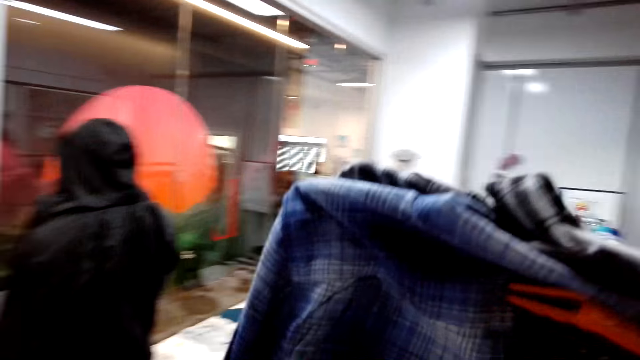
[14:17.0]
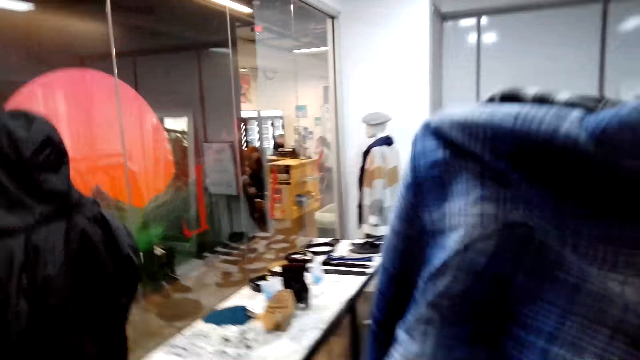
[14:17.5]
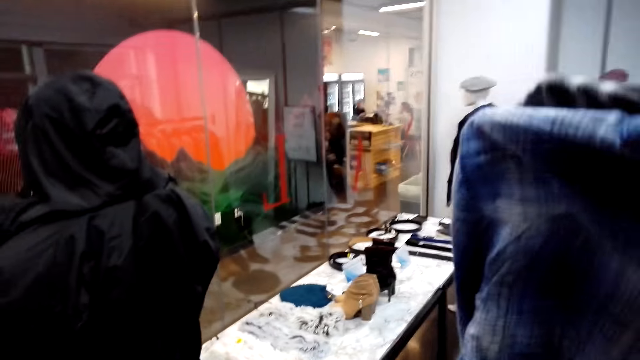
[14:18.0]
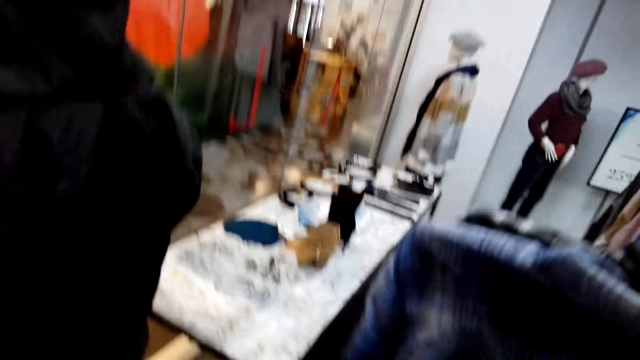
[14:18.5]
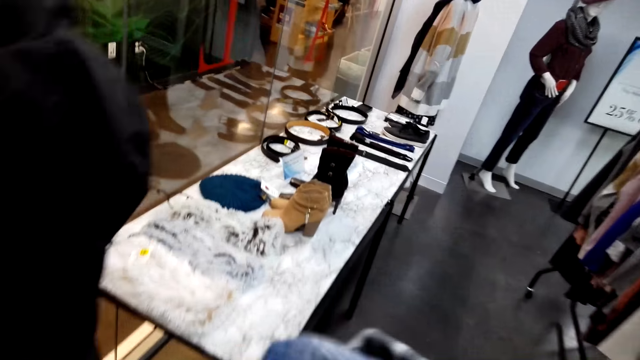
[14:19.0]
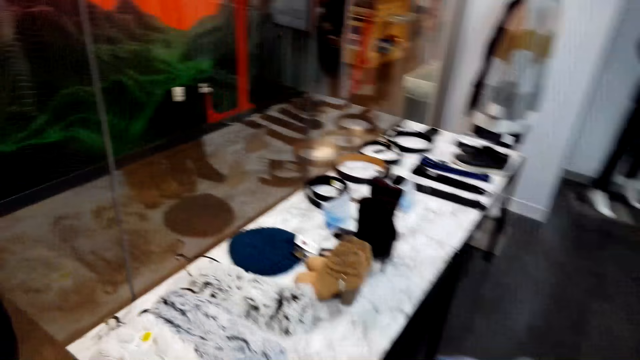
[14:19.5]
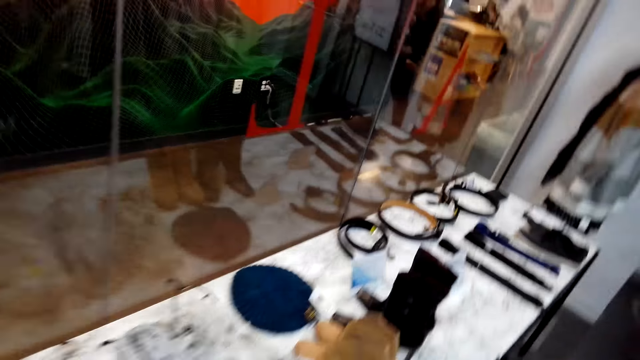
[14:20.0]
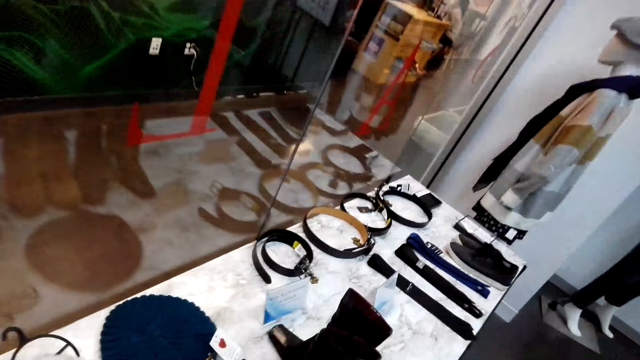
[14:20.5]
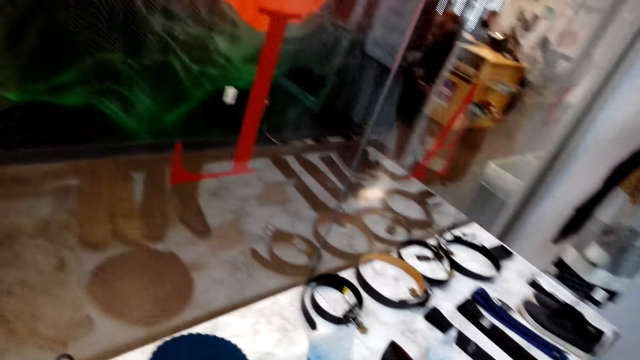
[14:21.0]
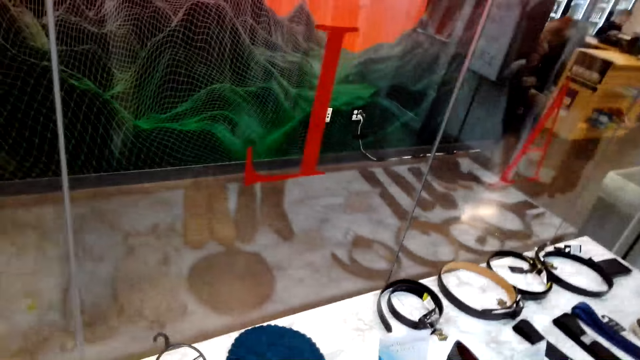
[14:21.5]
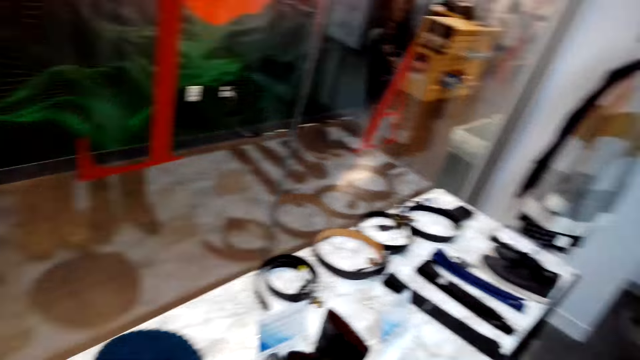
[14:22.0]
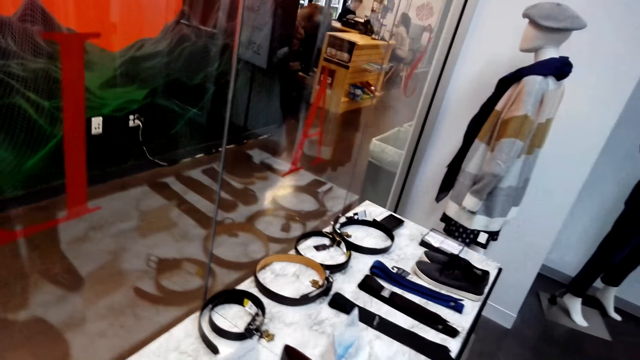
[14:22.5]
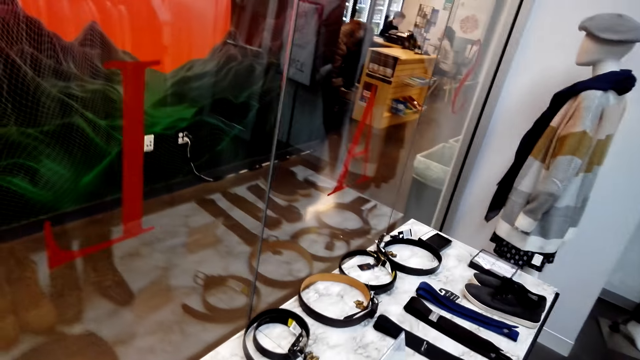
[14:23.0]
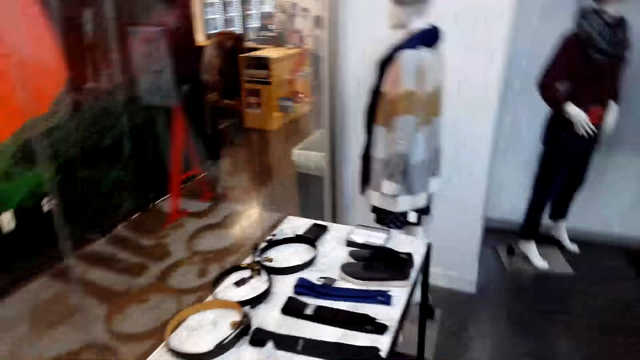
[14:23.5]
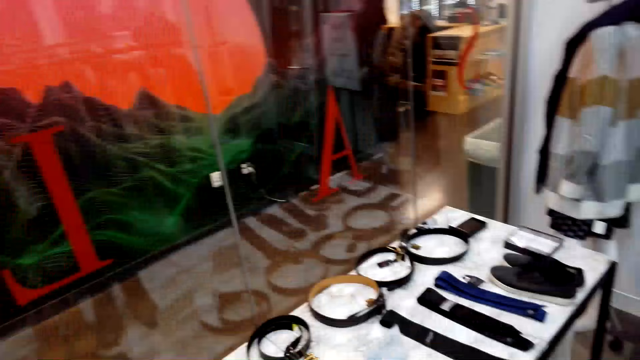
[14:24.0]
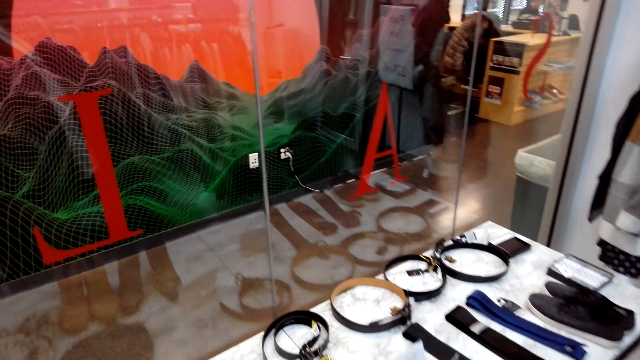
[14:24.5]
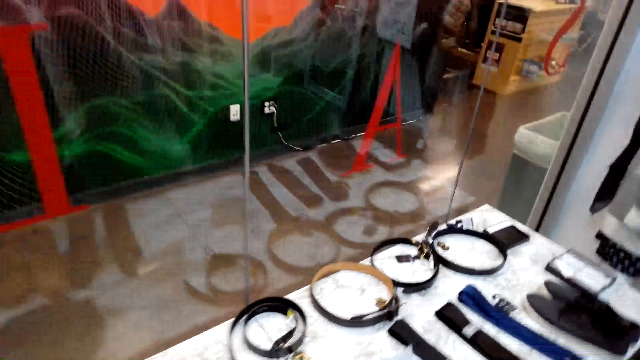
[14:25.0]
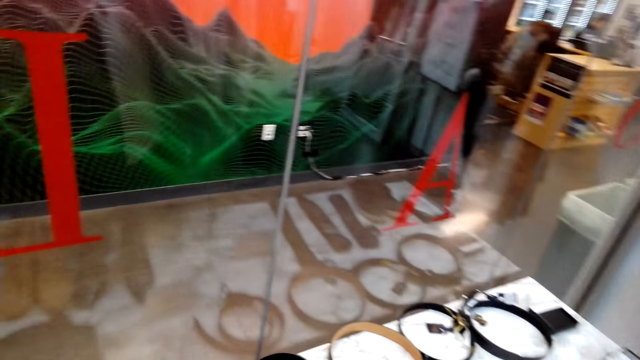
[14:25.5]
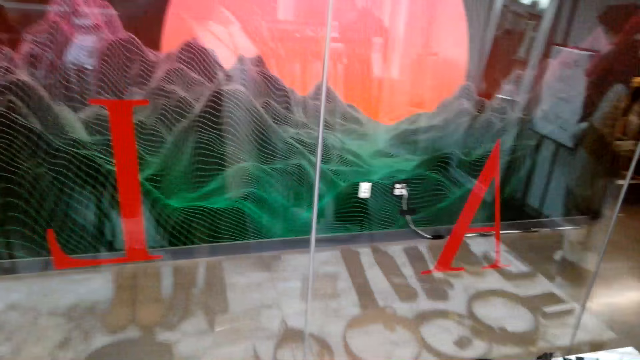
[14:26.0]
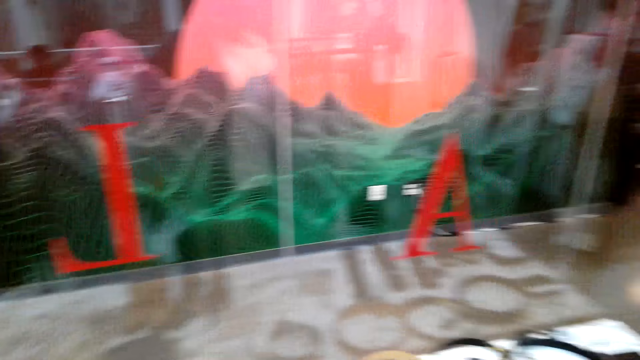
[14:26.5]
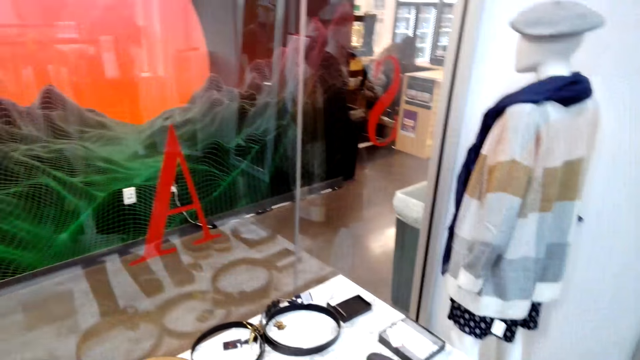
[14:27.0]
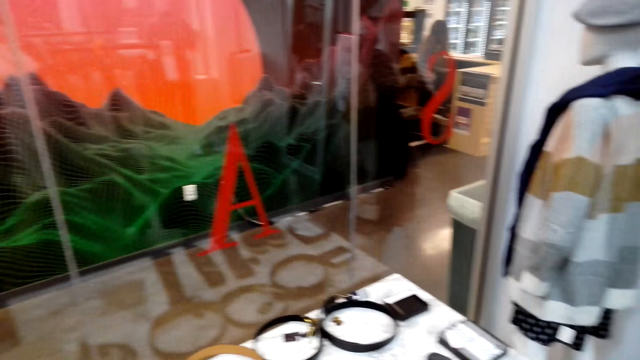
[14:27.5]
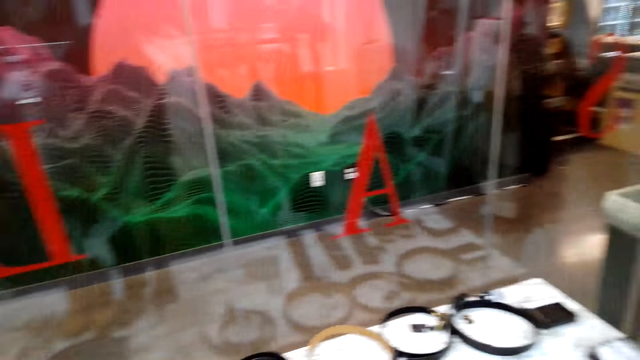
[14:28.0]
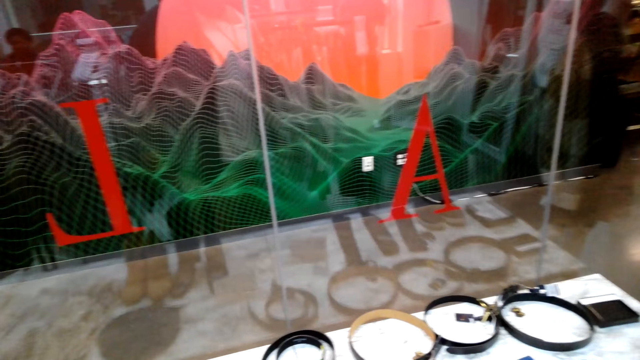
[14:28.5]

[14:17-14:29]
The camera wearer gazes at the display rack. They converse with a man. They gaze at the display rack.

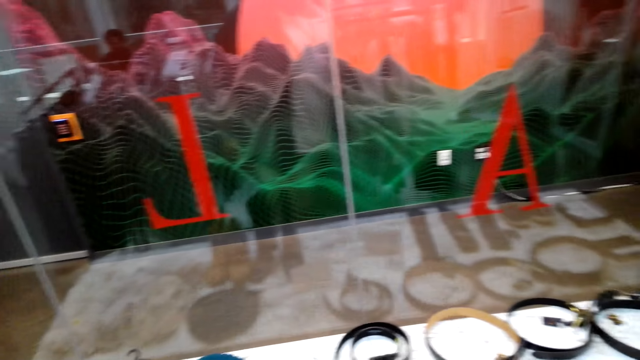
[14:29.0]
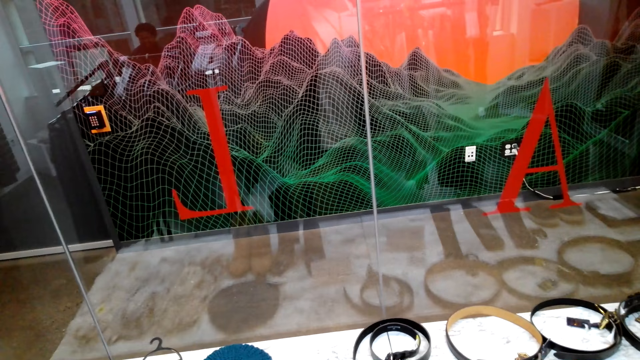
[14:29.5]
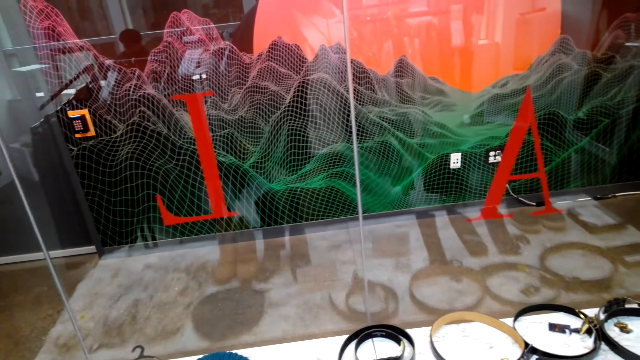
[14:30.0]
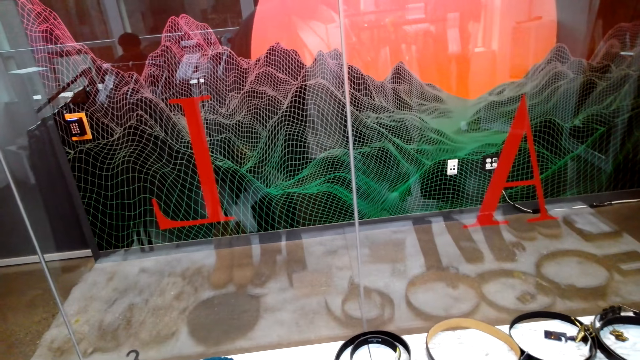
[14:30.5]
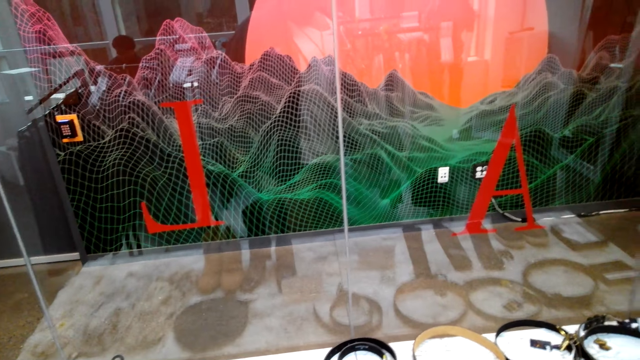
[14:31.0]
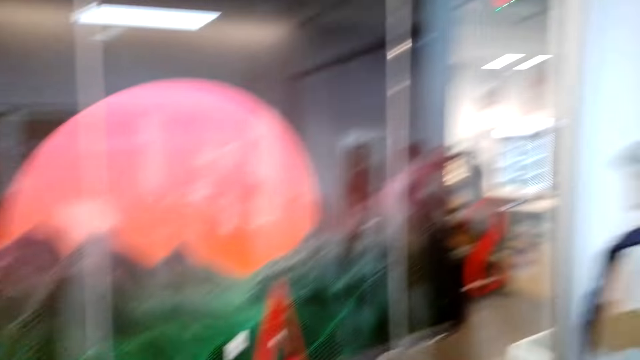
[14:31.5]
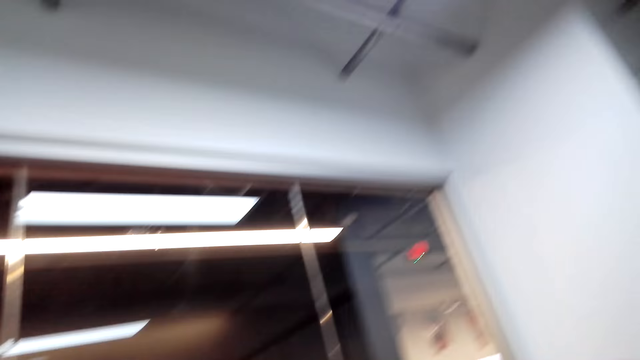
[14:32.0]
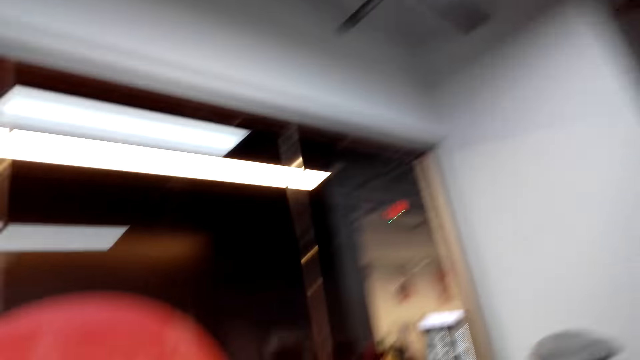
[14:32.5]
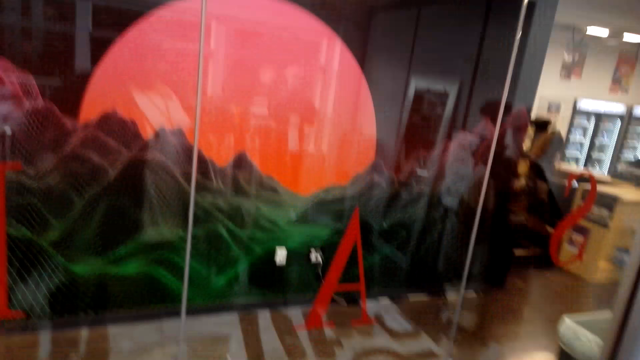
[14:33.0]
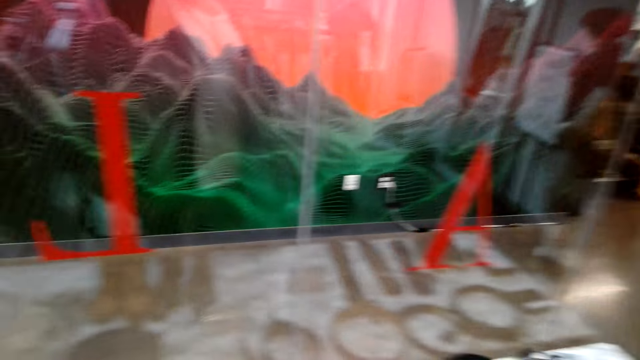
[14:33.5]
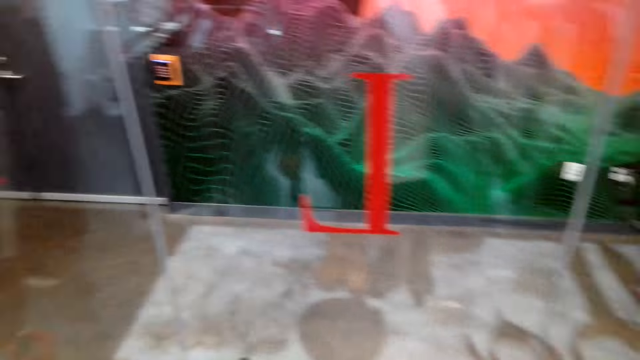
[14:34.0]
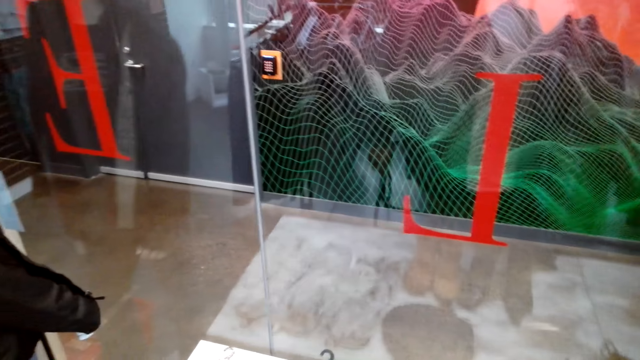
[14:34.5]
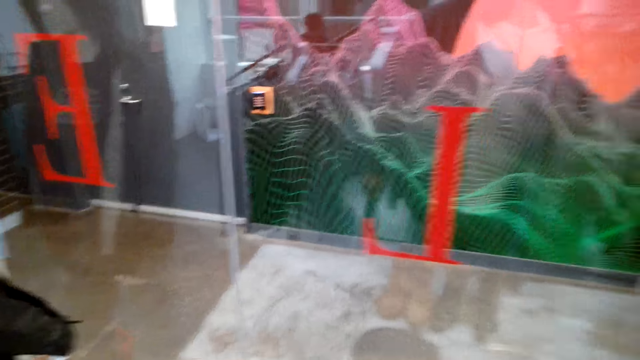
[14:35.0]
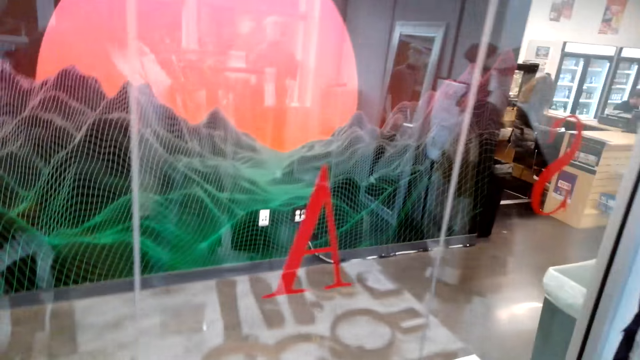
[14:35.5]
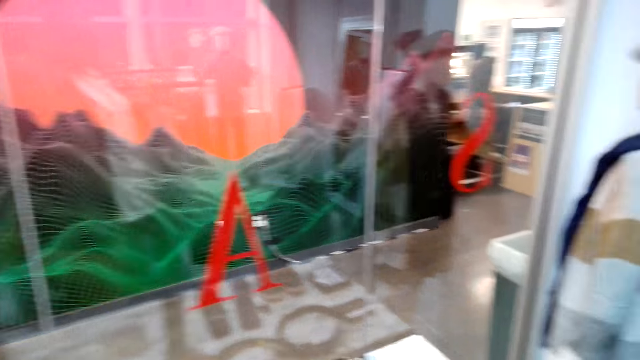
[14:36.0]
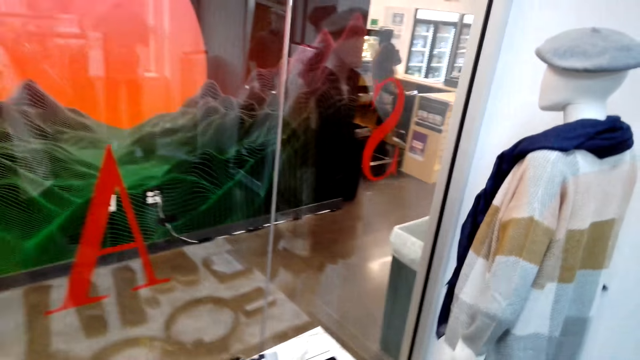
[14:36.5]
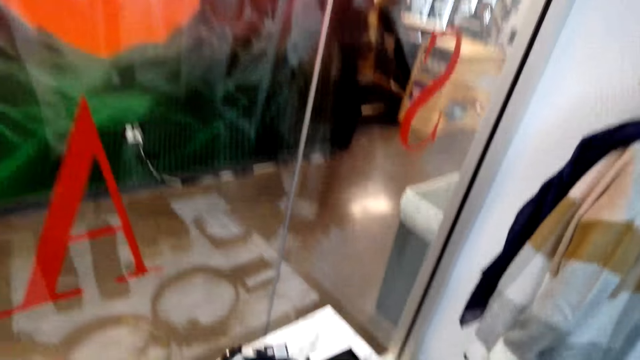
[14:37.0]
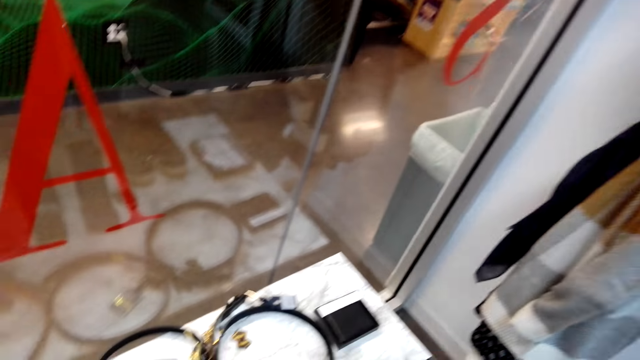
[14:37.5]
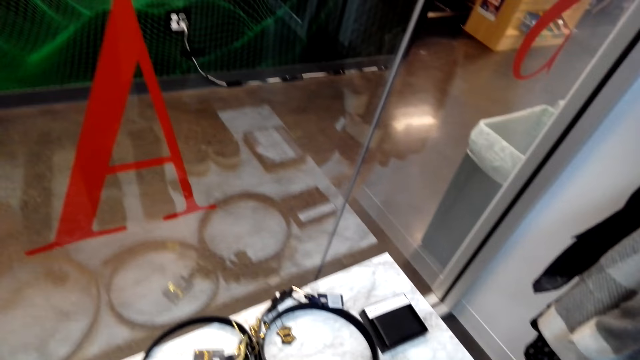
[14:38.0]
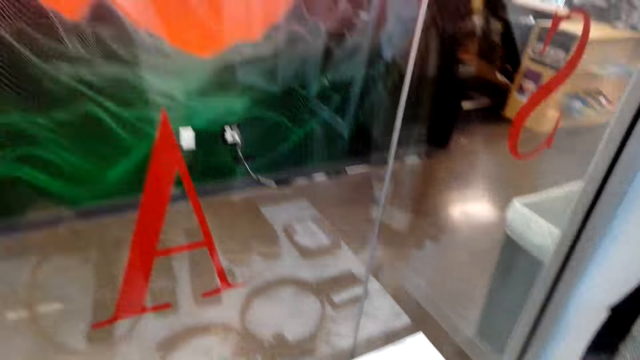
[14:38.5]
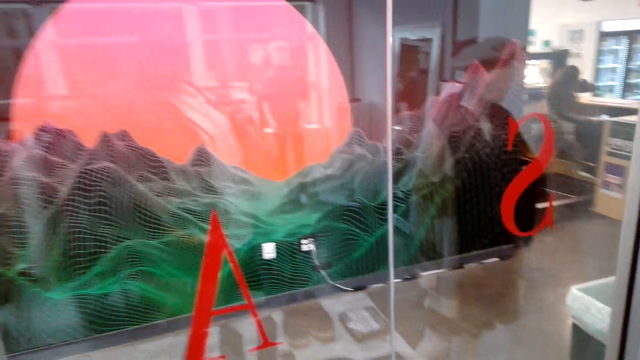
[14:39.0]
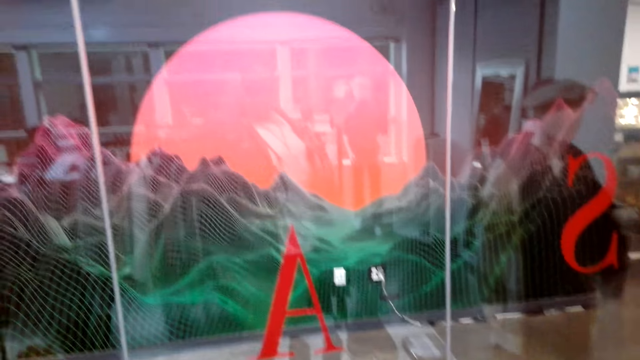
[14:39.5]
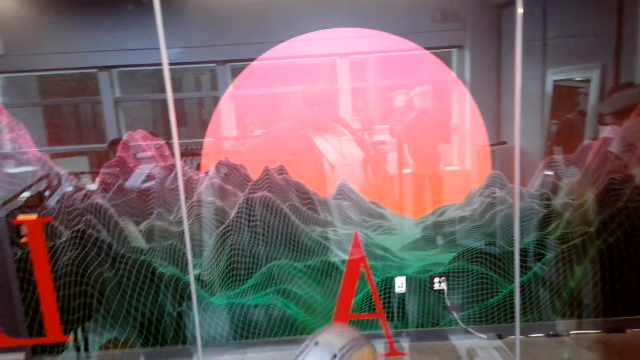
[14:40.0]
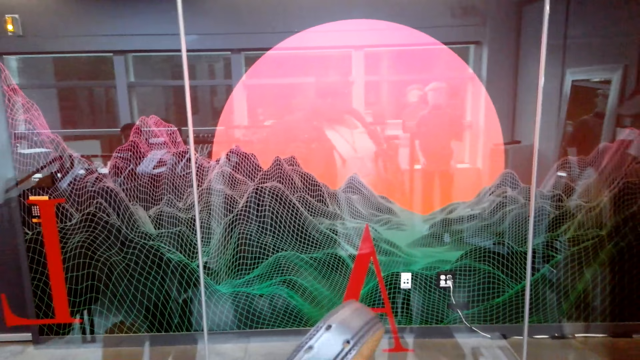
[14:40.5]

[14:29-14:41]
A man talks to the camera wearer. The camera wearer looks up and converses with the man. They look around. They gaze at the display rack and converse with the man. They grab a belt and converse with the man. They converse with the man again. They hold the belt and converse with the man. They look at the belt.
